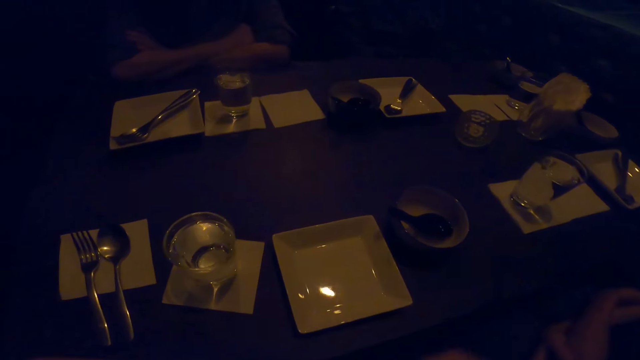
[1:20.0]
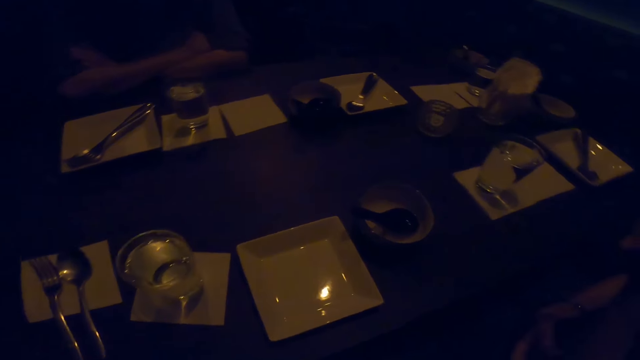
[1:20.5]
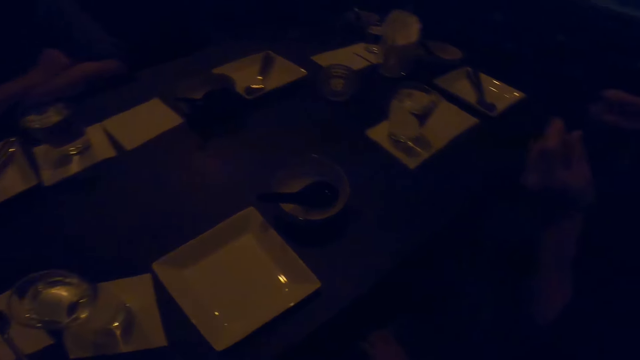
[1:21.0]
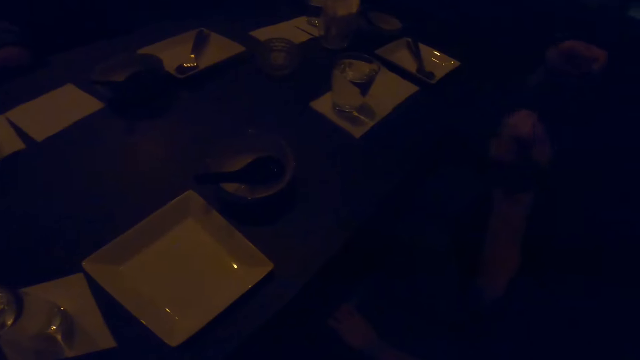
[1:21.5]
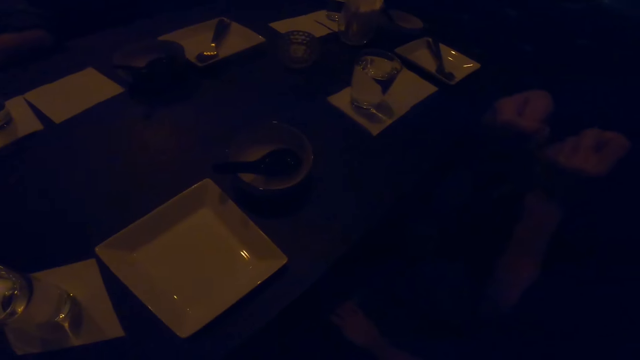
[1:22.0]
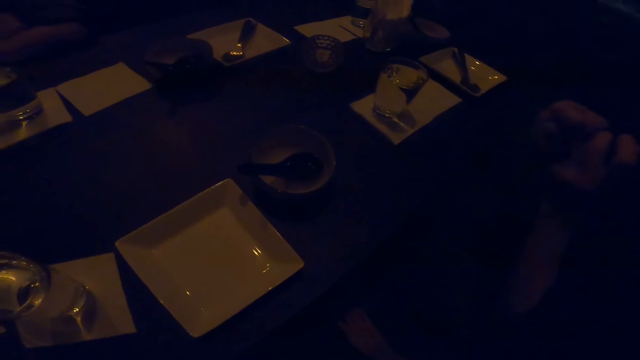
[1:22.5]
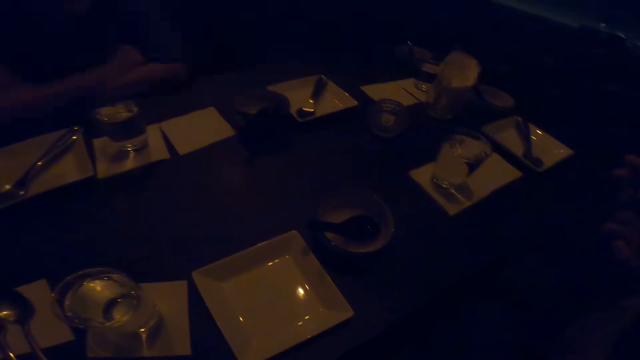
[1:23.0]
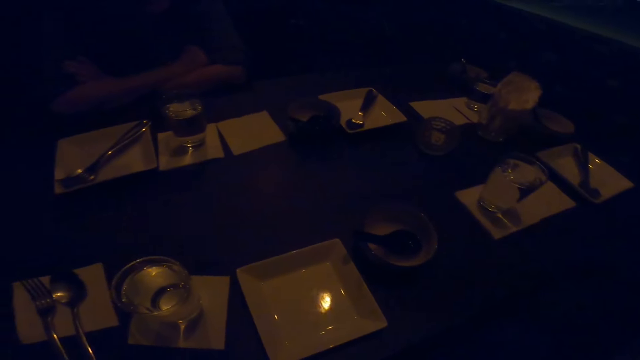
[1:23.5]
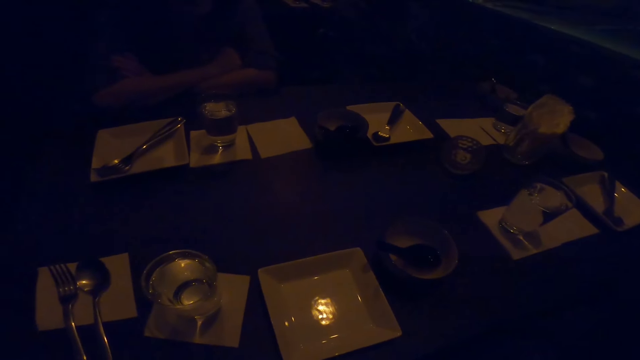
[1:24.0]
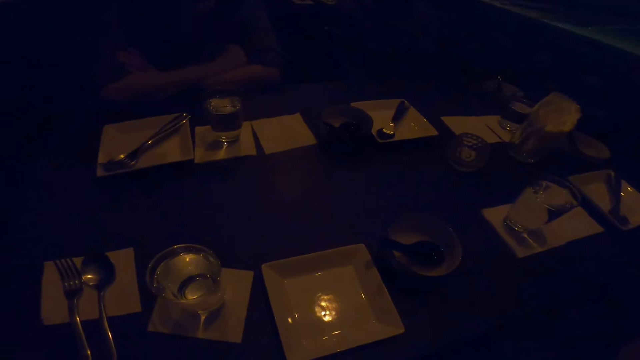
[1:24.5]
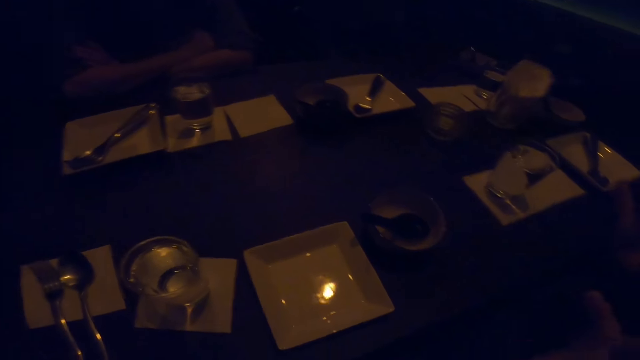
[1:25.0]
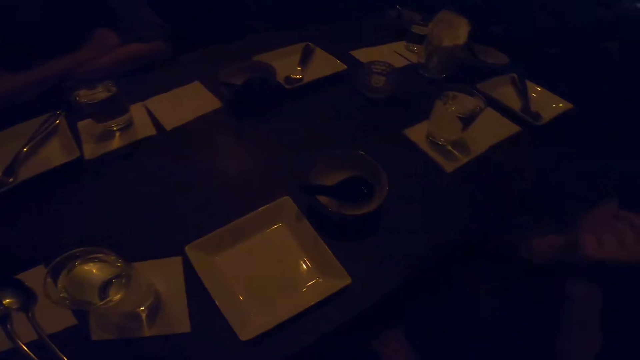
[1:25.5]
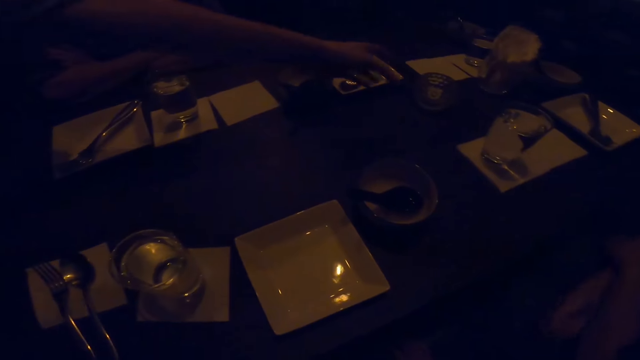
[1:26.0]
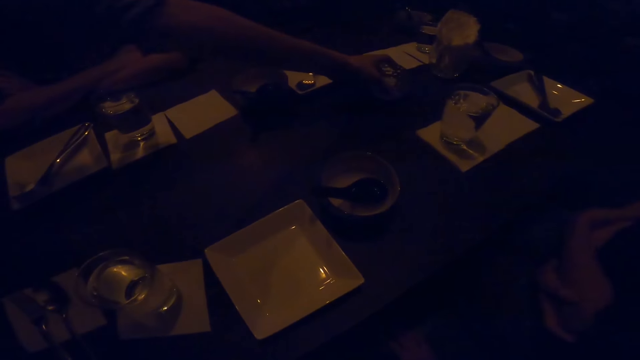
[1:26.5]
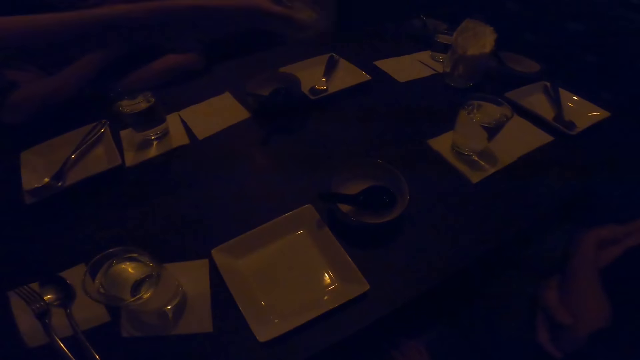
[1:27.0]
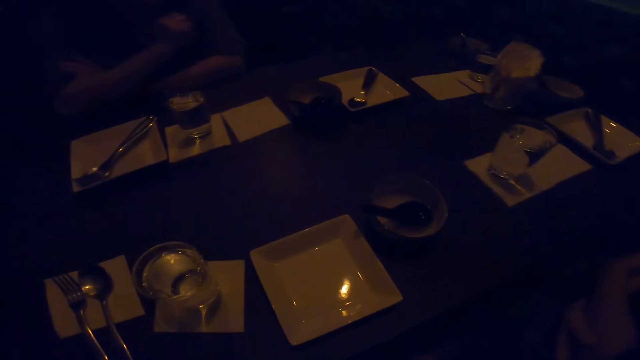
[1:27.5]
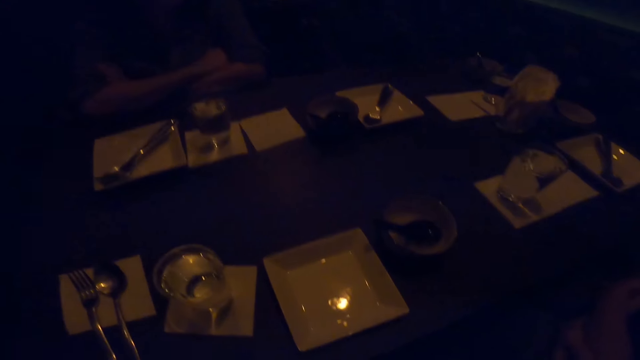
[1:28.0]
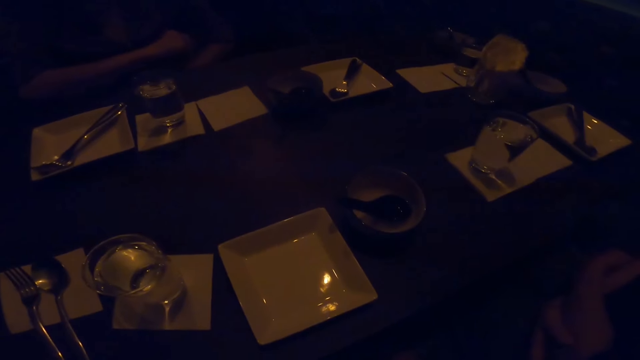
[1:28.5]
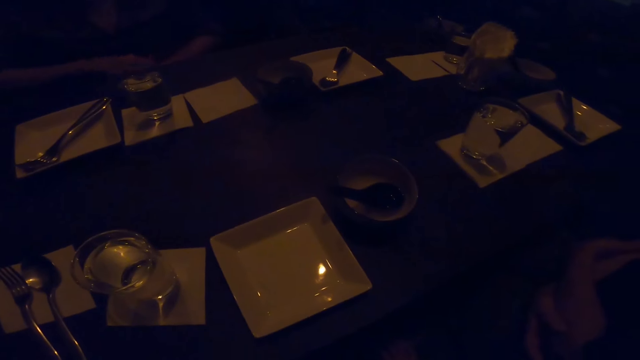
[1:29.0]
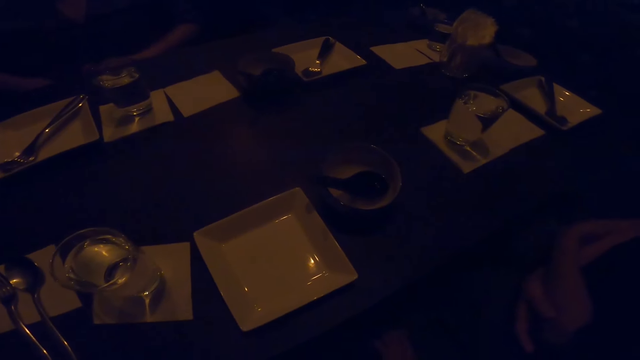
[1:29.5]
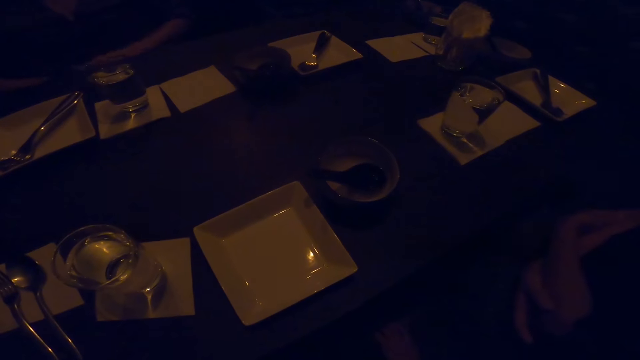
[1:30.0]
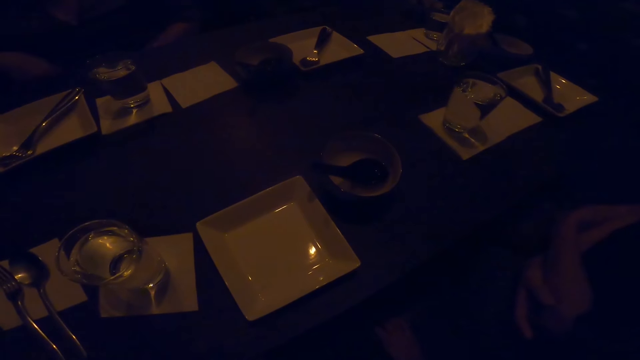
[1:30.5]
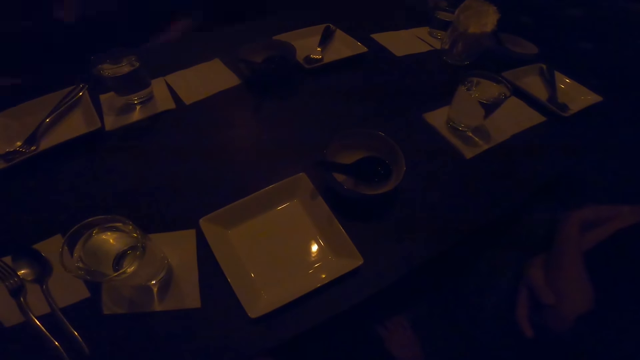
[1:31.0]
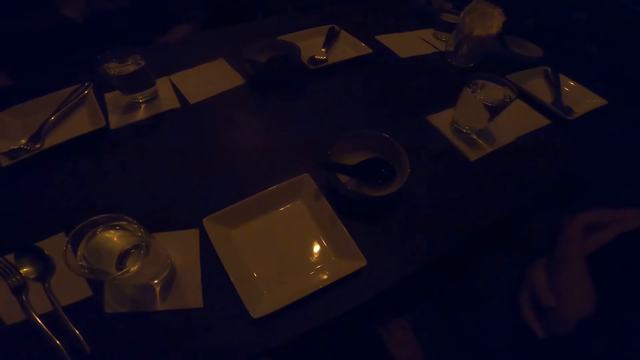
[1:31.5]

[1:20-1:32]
The camera wearer converses with colleagues. A woman picks up a candle holder.

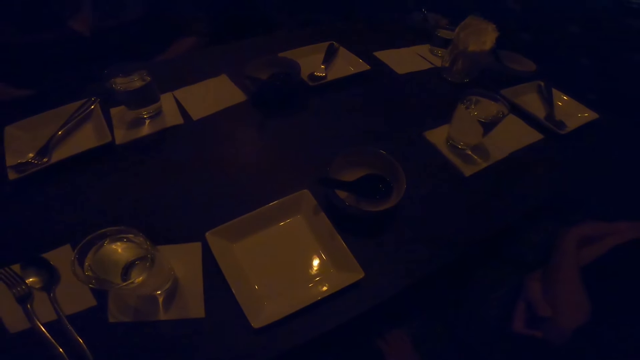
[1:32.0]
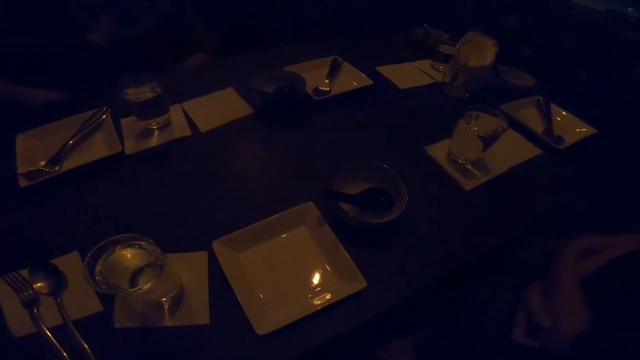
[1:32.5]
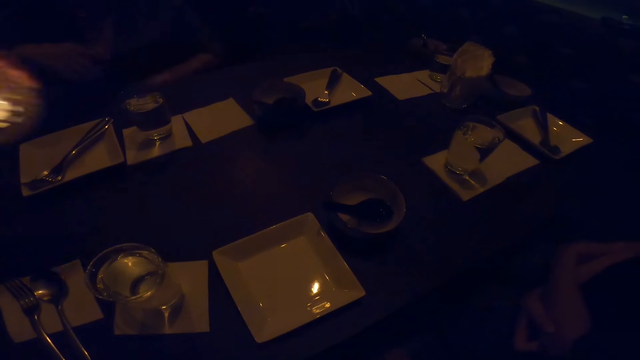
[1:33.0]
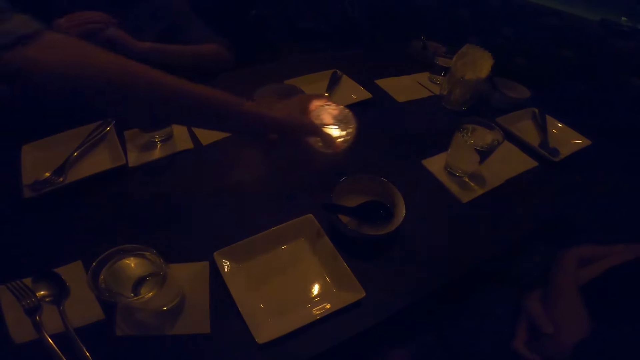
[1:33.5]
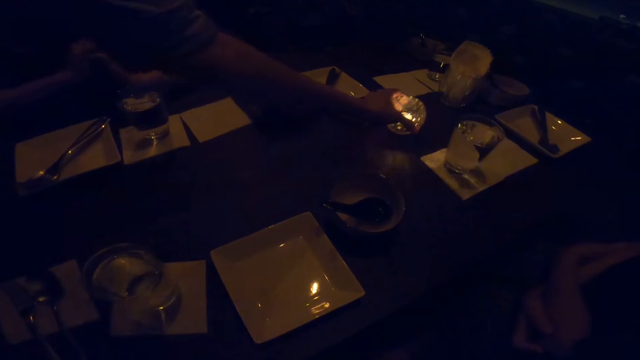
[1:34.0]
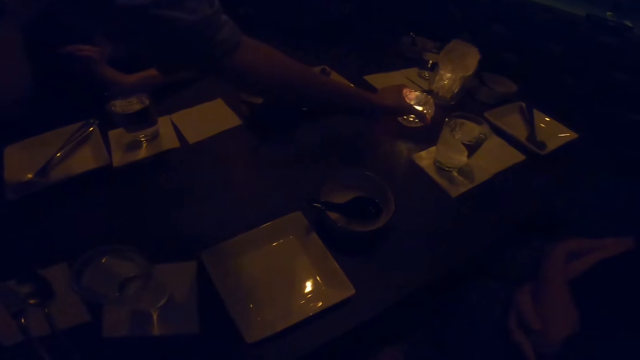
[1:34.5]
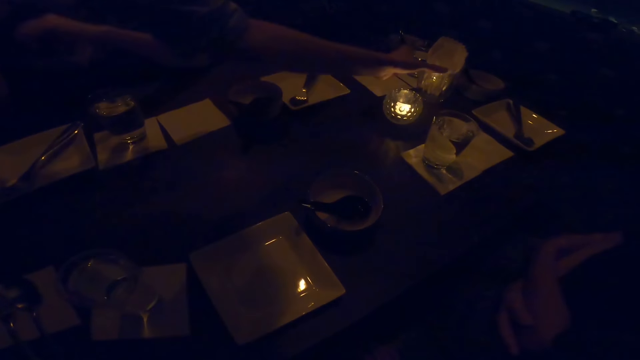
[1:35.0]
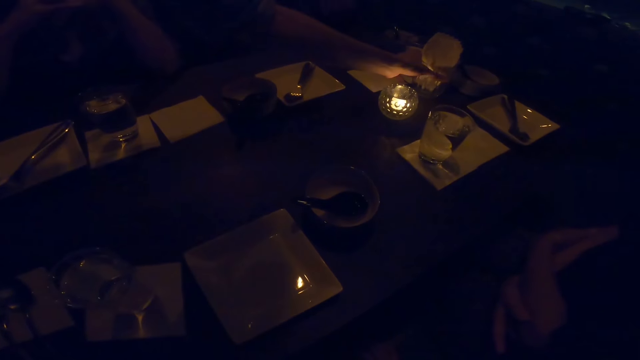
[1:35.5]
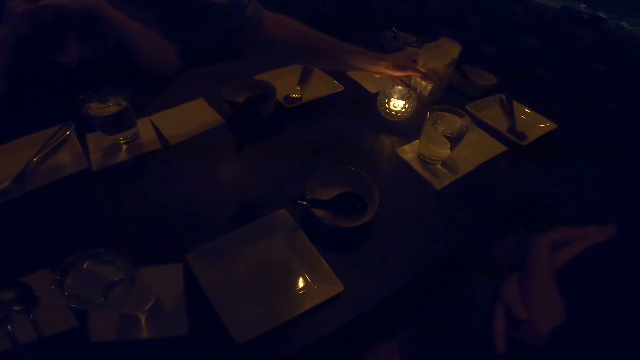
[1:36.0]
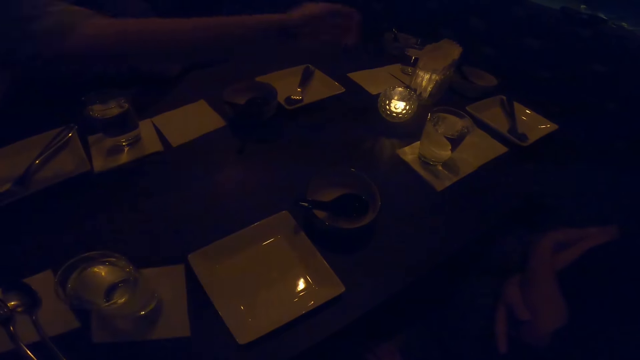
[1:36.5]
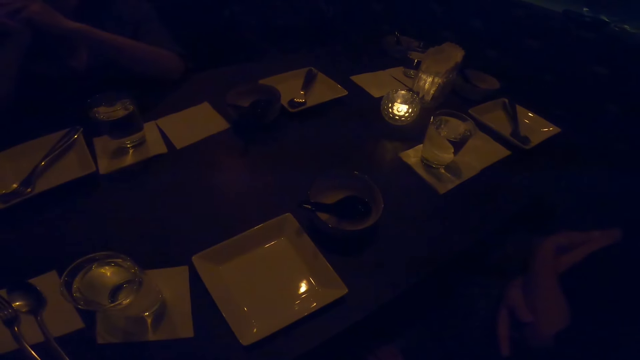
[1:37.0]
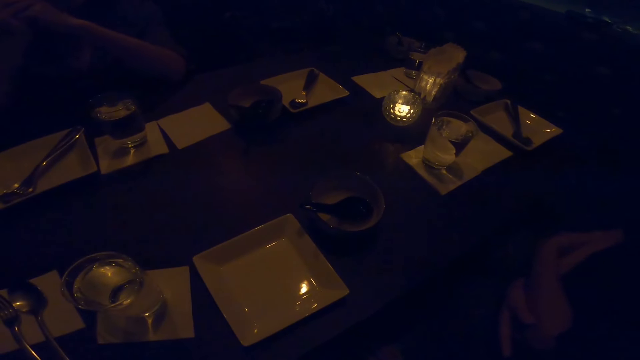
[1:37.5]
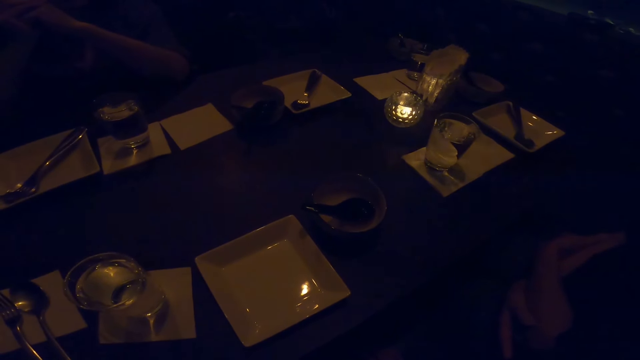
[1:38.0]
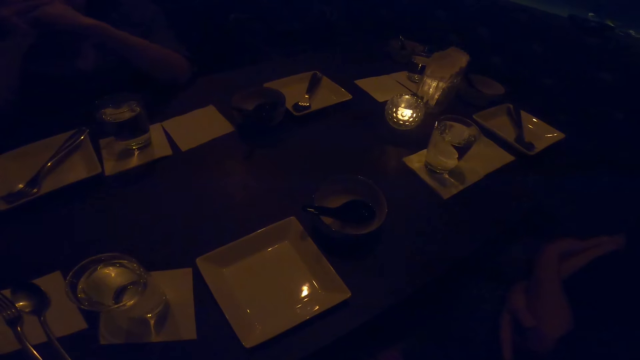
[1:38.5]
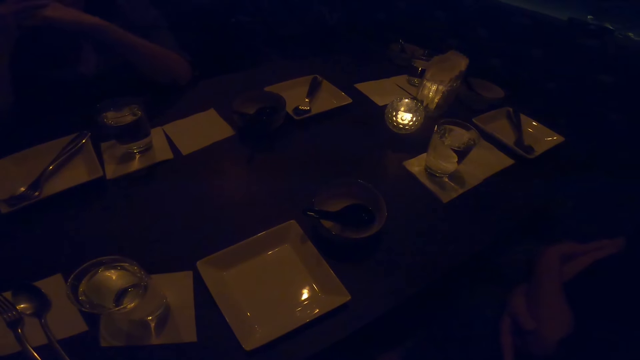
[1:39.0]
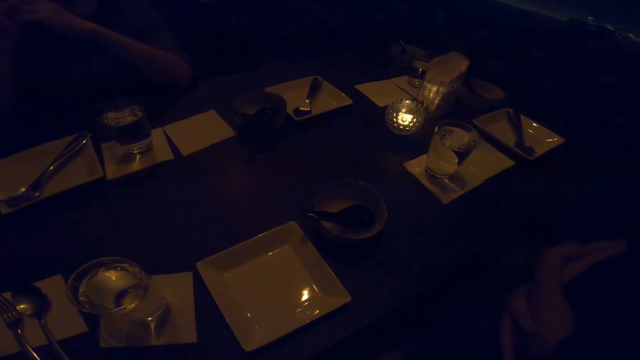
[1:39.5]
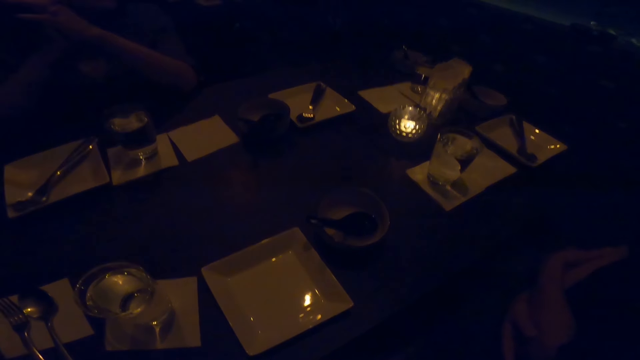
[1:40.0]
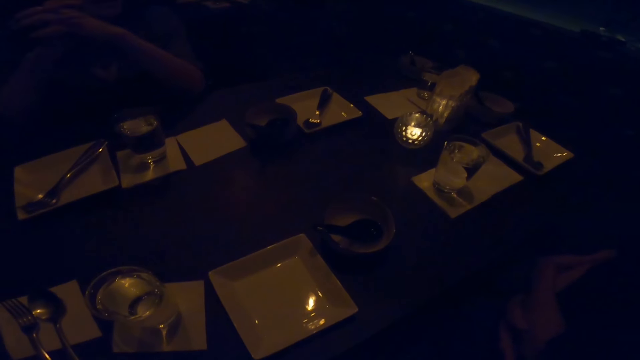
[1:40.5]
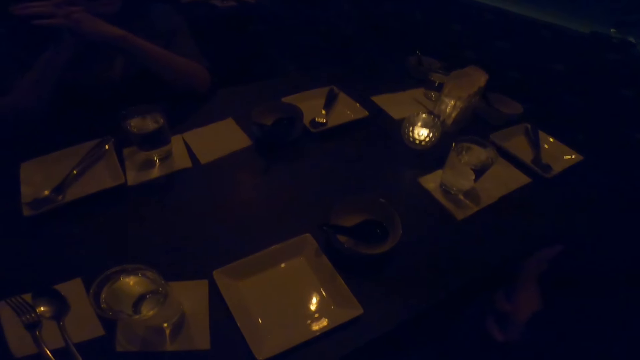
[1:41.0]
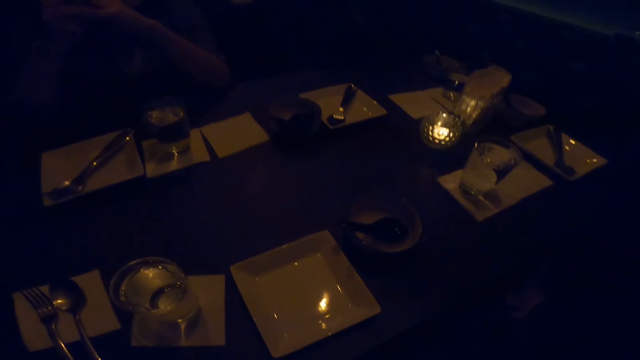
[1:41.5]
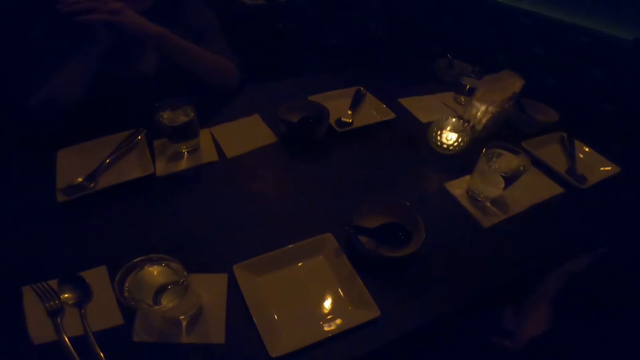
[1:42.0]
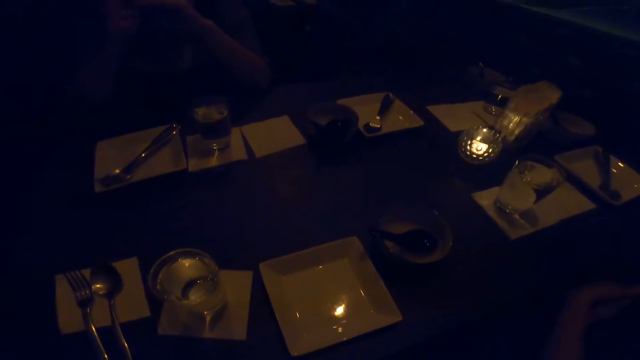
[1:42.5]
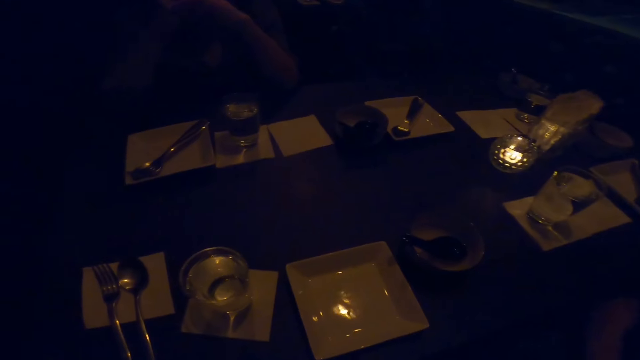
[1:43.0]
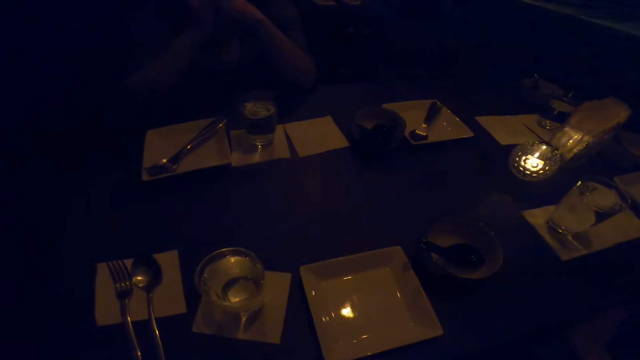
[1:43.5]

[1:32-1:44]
A woman puts a candle holder on the table. The woman twists a glass.
